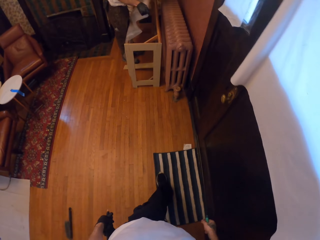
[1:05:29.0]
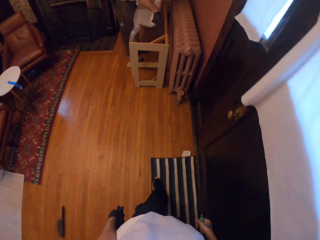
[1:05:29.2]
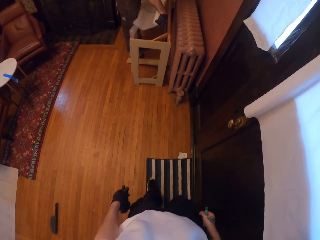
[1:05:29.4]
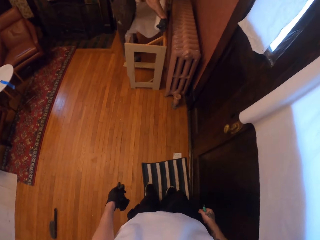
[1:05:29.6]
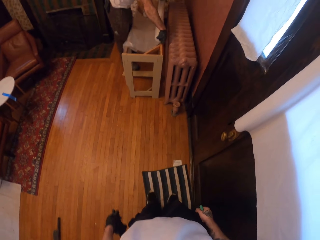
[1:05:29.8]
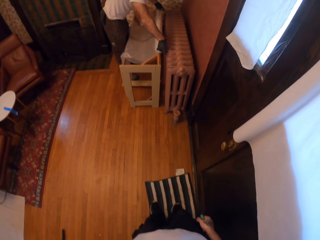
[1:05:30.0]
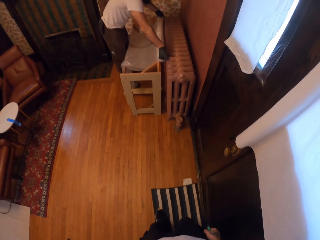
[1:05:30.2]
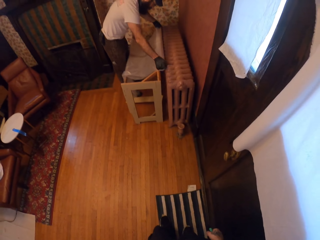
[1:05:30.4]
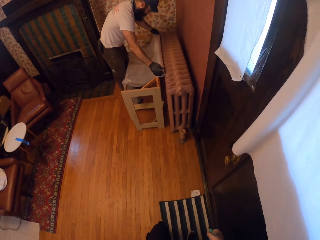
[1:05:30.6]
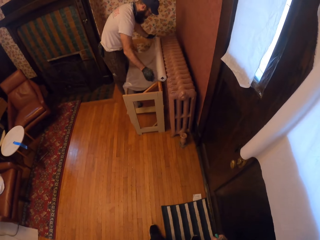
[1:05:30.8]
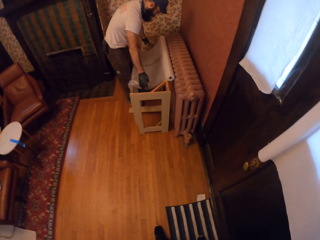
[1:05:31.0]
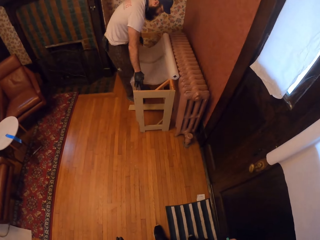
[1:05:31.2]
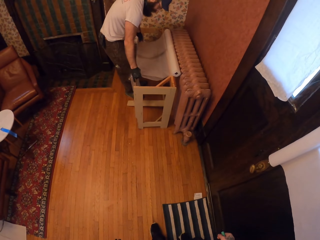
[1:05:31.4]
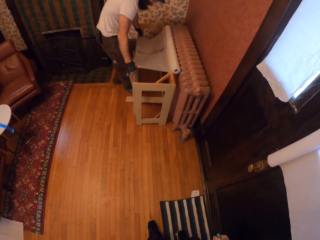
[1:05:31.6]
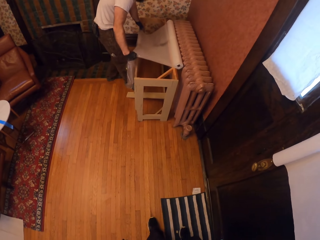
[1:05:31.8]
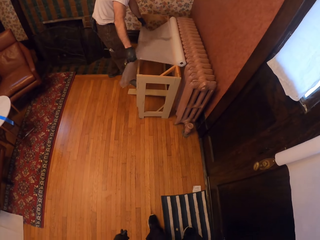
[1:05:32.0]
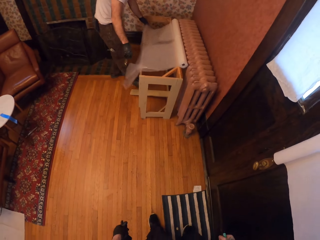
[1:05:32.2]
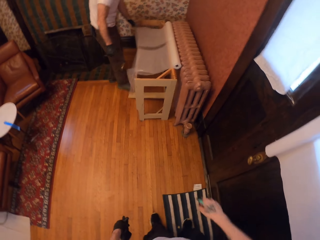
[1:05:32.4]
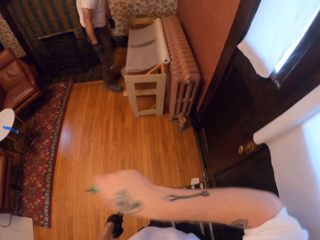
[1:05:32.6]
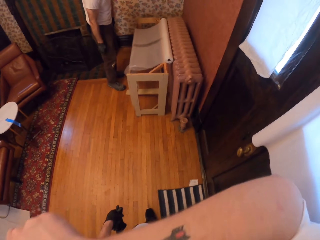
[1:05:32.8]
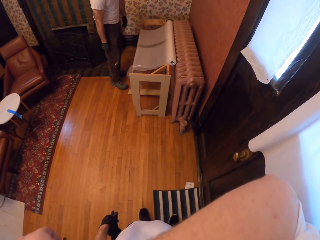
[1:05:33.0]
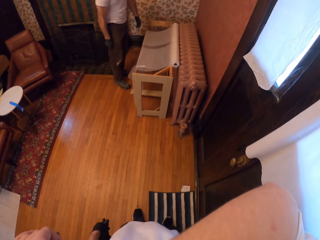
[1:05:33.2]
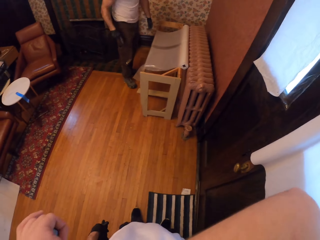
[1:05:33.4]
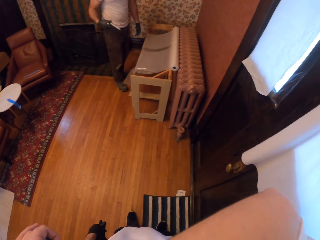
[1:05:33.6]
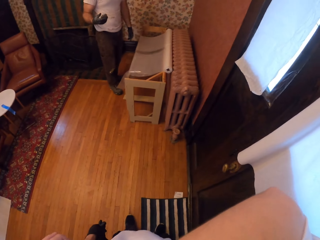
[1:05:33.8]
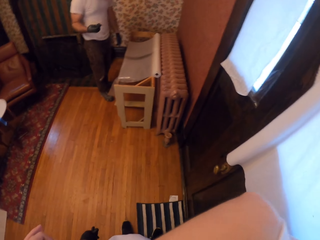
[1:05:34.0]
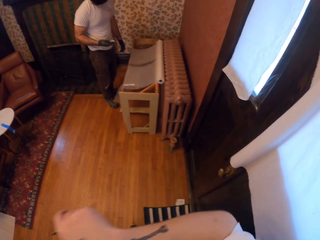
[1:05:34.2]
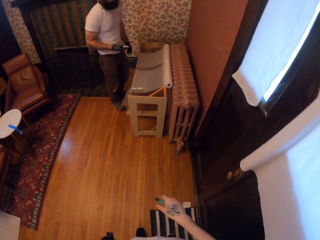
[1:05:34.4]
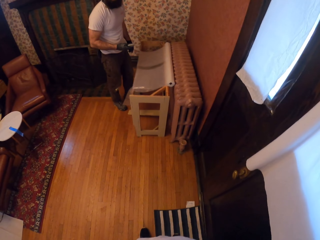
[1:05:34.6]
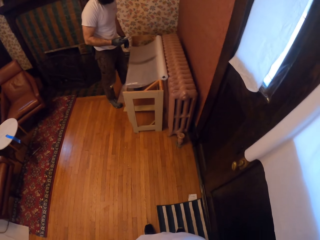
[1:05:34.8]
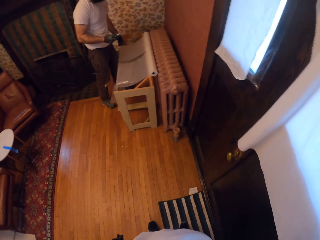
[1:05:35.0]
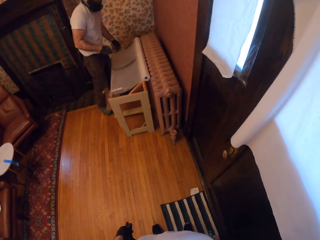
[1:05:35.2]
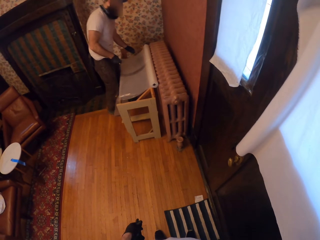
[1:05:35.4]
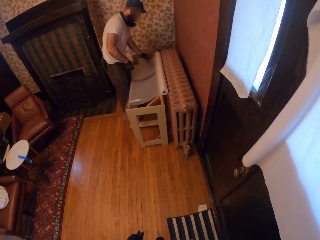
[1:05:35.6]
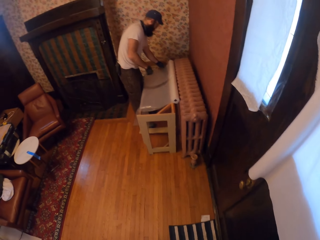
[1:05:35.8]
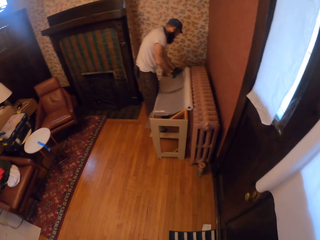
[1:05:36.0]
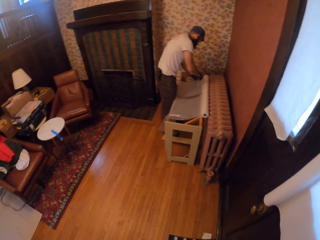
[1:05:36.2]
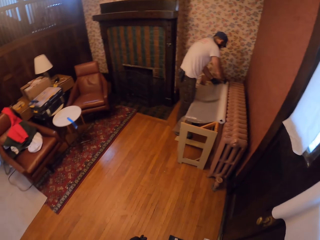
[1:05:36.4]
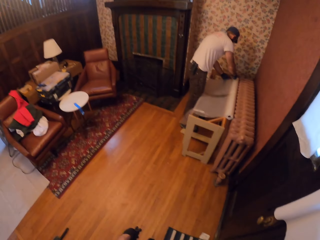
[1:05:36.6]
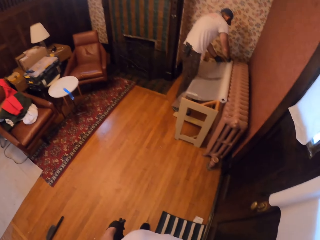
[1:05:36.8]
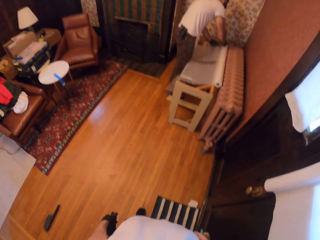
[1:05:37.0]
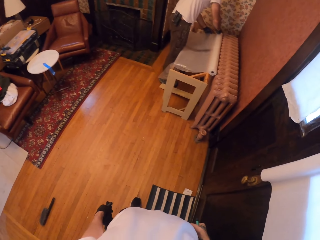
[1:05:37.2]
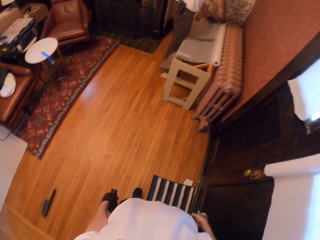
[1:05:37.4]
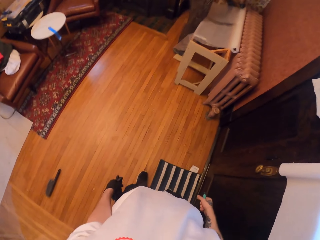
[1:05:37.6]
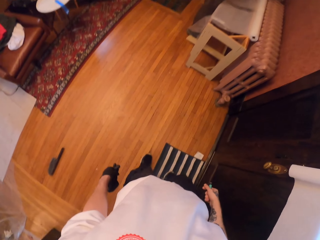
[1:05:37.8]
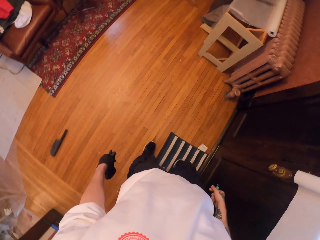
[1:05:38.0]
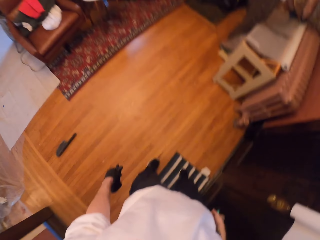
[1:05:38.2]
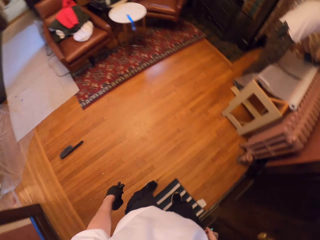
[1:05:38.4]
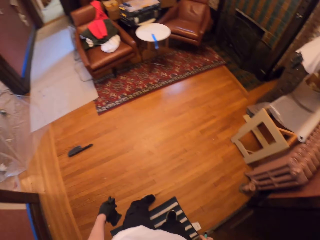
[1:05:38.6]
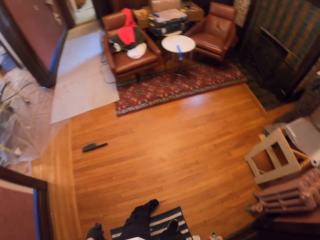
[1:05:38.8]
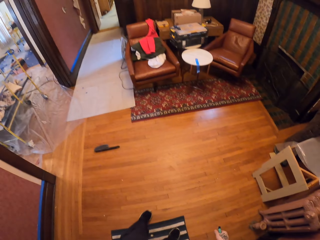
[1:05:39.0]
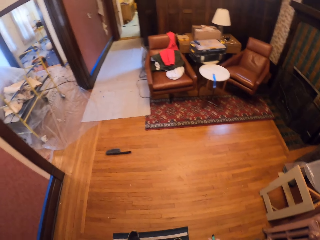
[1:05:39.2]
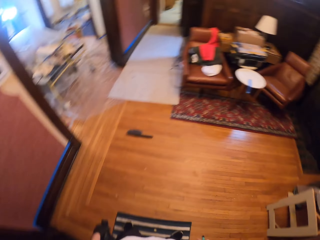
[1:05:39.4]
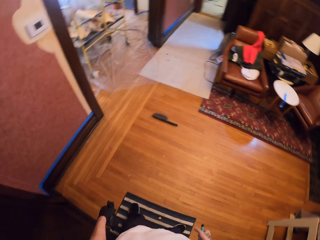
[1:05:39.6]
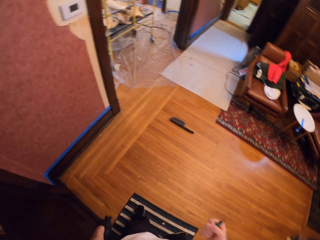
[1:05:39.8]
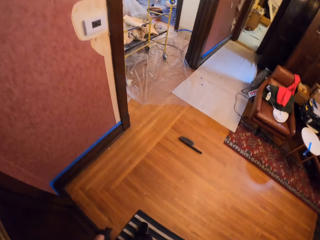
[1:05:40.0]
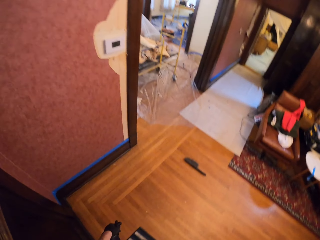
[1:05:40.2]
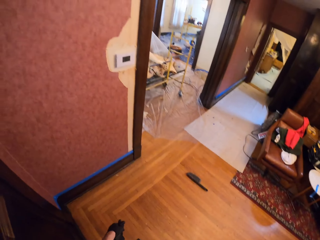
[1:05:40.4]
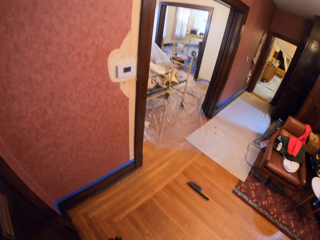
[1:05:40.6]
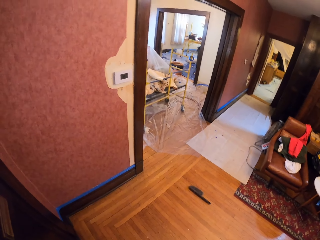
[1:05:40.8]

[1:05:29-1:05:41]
The camera wearer stands at a point. A man spreads a polythene bag on the bench. The camera wearer scratches the face. The man trims the polythene paper. The camera wearer looks around.

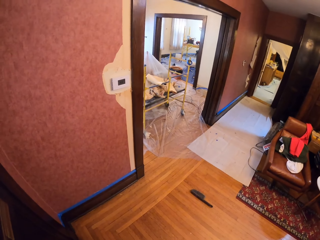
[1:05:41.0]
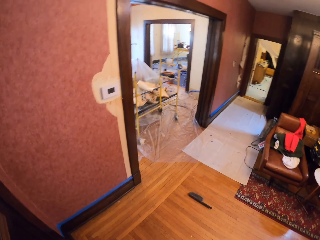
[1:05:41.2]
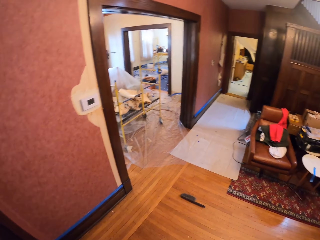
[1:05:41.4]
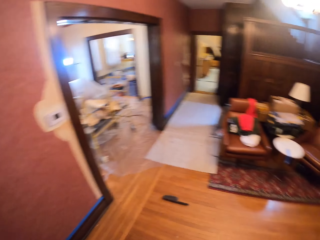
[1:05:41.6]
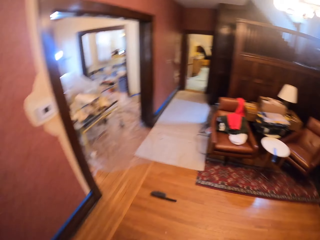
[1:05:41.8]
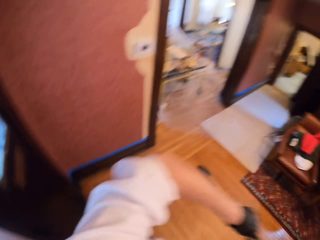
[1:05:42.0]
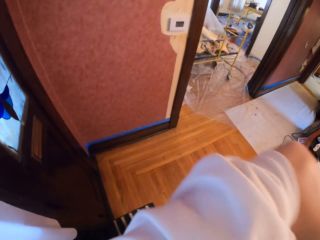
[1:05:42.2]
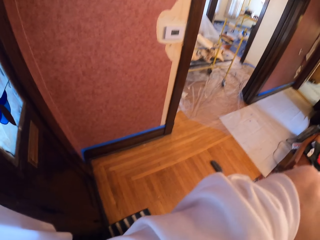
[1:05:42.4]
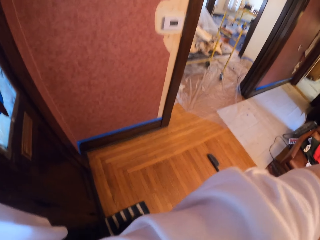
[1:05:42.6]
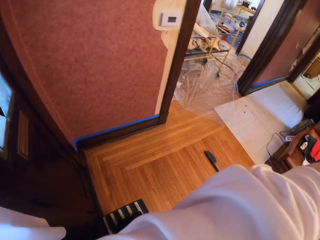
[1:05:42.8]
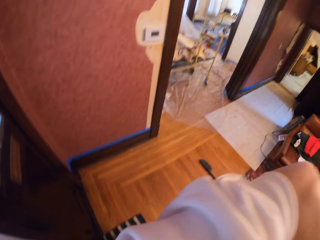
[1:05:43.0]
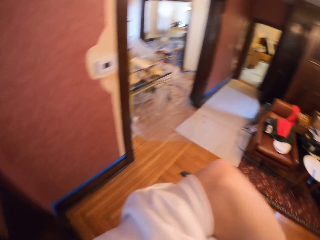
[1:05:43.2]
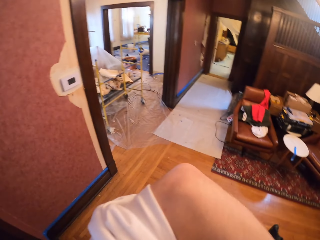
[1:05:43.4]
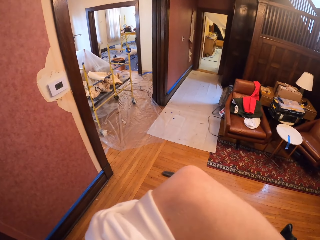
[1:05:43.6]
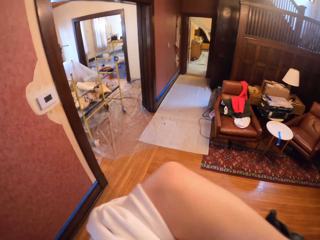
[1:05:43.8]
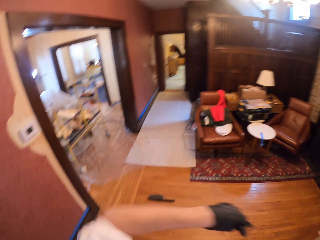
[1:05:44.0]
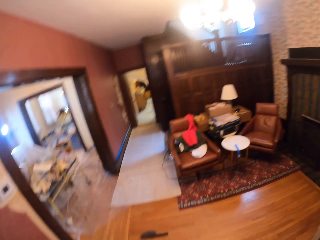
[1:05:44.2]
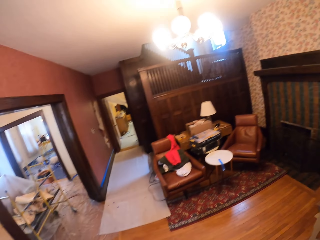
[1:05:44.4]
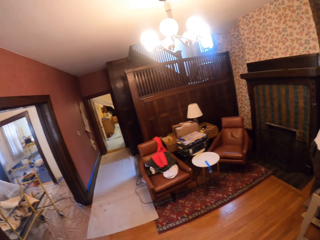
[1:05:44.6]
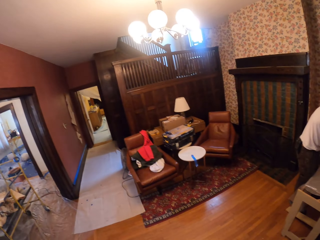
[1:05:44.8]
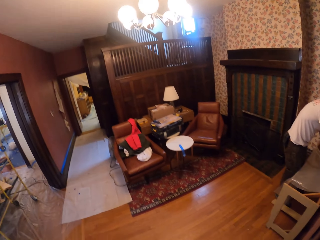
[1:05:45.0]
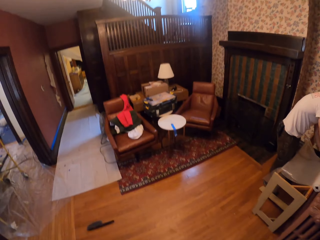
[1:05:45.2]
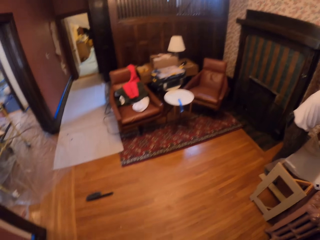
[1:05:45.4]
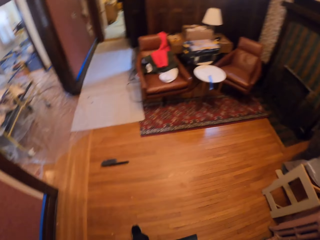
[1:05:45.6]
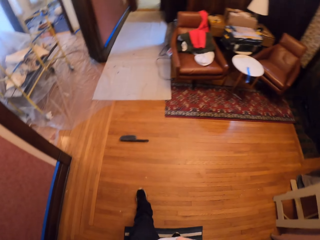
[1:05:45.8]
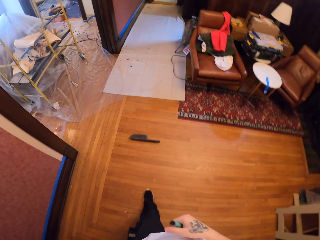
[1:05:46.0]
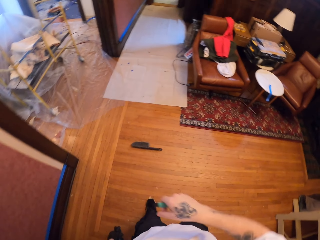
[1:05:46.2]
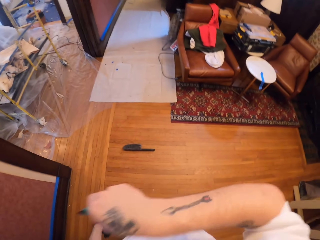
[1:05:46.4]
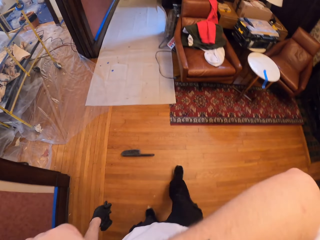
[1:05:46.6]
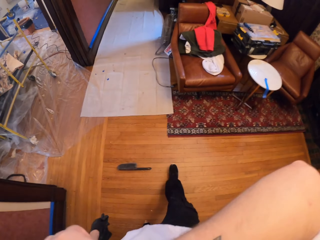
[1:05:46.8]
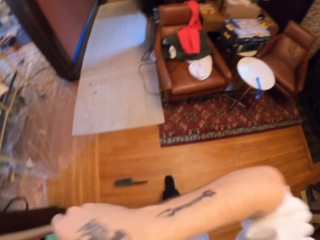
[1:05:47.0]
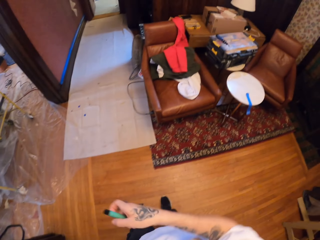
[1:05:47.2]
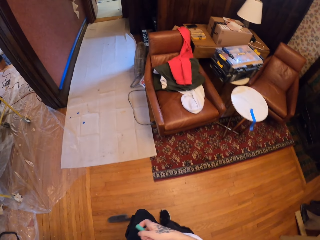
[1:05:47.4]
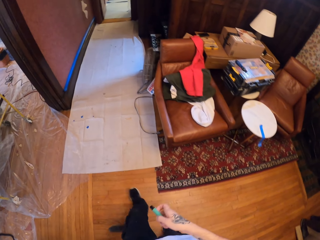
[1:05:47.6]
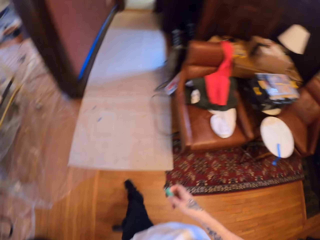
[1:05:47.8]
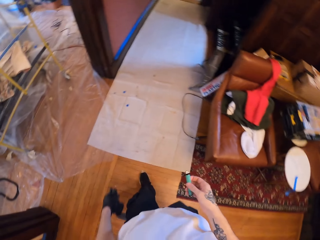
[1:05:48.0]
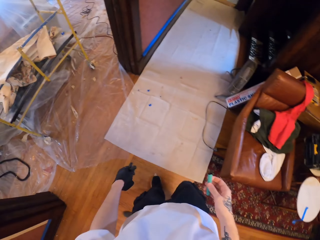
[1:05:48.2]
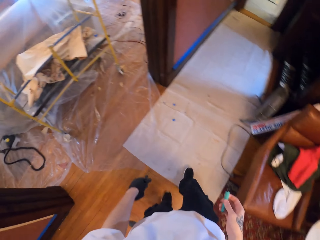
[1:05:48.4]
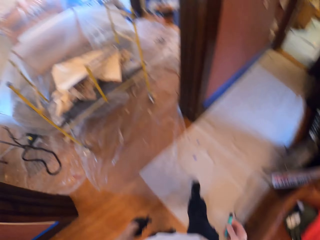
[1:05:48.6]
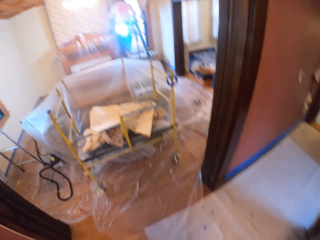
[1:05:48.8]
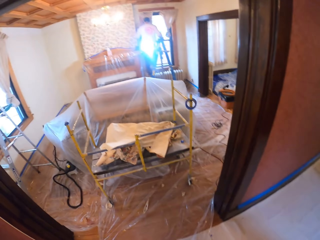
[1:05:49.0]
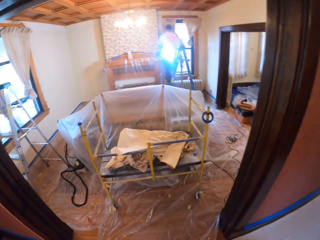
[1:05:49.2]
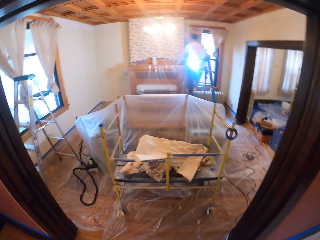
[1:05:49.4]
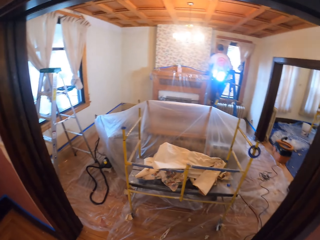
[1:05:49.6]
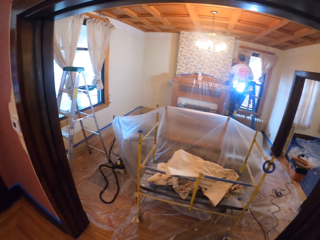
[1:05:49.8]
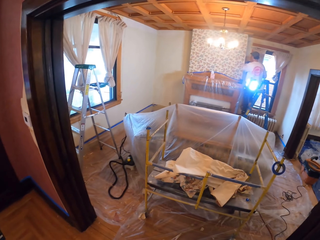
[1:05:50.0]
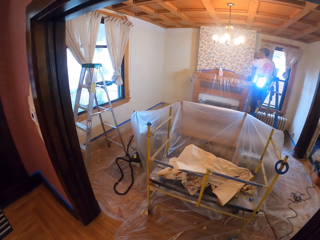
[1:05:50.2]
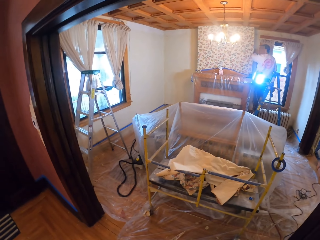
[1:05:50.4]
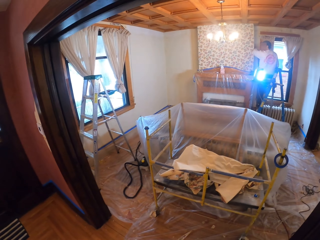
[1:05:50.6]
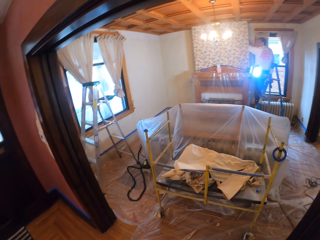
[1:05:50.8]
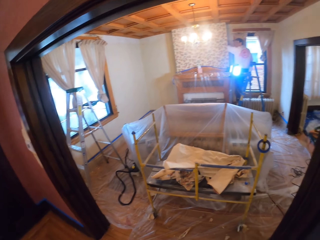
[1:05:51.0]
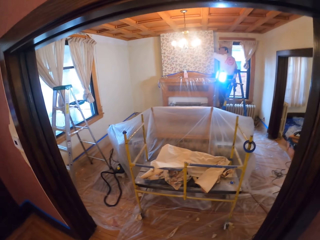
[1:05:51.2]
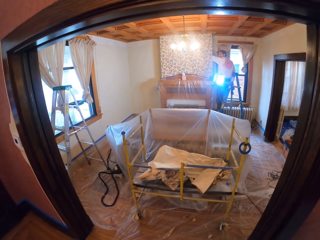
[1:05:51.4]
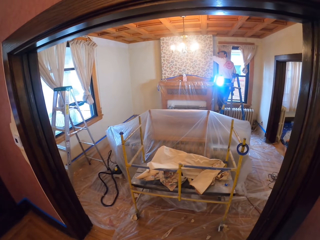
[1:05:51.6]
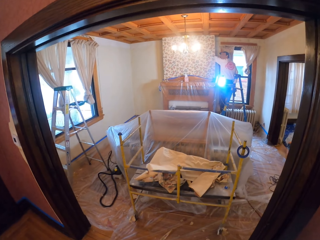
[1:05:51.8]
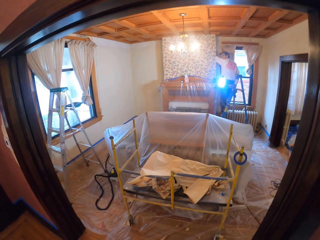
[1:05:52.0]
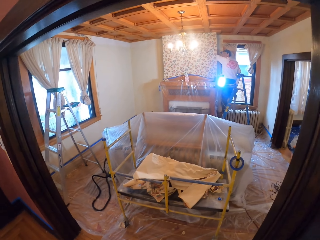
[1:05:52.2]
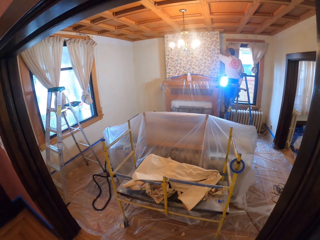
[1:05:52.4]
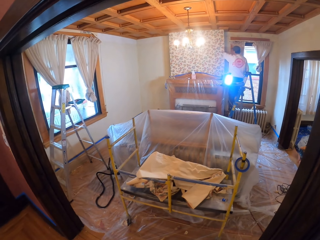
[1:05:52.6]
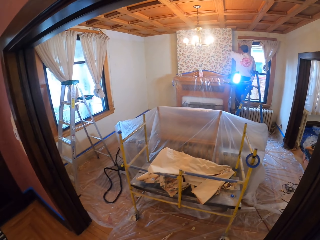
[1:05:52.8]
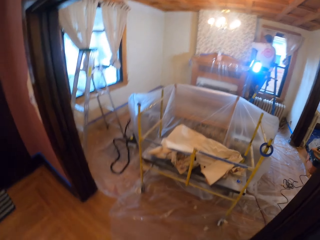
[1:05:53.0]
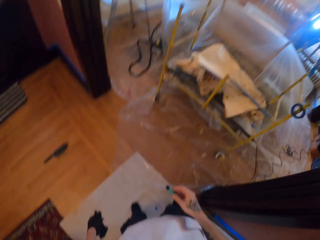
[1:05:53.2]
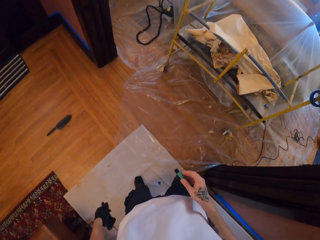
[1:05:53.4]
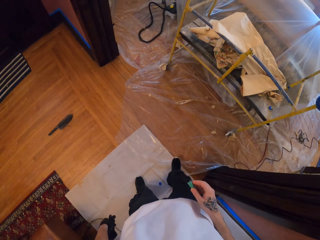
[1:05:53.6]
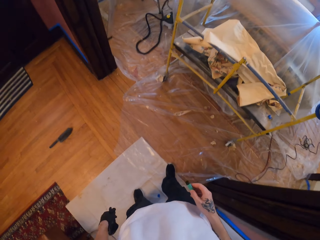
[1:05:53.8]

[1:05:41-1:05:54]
The camera wearer raises the left hand. They raise the hand again. They walk in the house and stand at the door.
